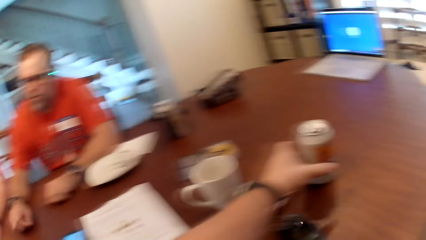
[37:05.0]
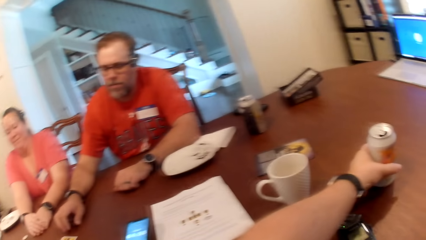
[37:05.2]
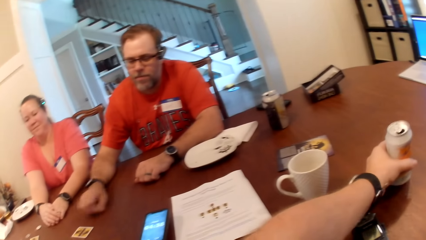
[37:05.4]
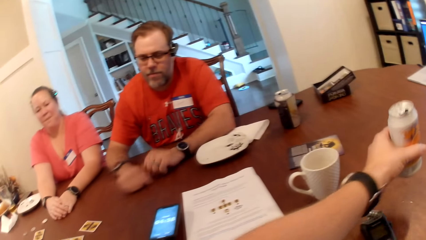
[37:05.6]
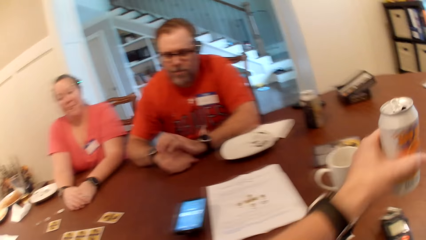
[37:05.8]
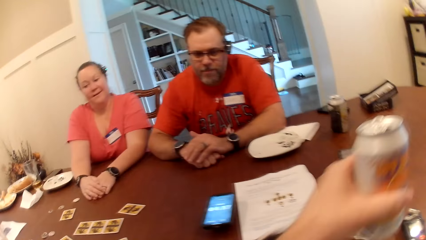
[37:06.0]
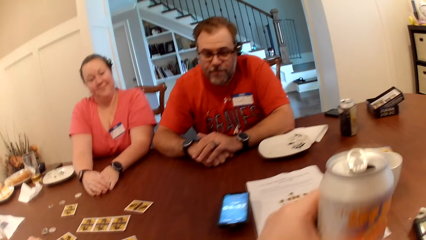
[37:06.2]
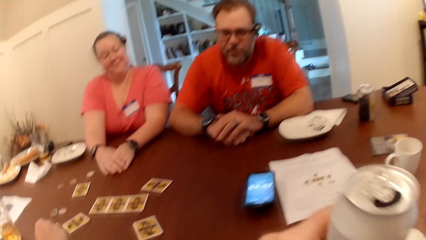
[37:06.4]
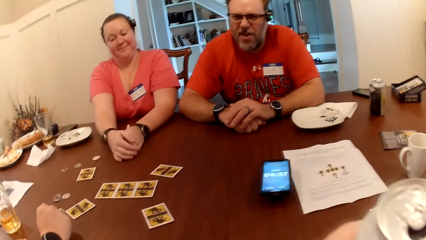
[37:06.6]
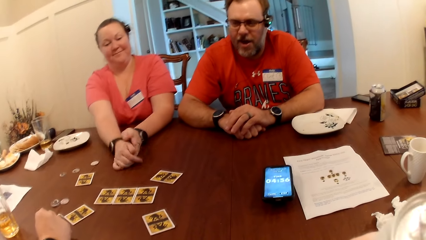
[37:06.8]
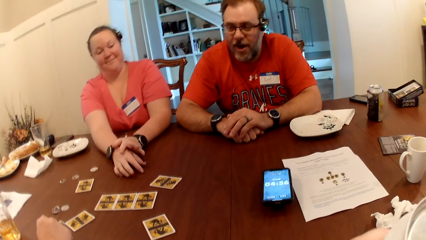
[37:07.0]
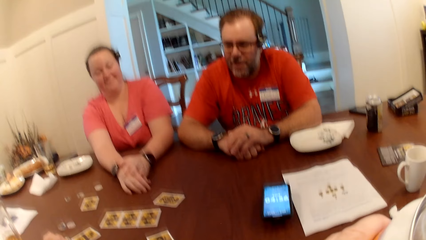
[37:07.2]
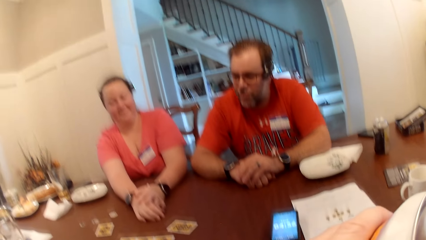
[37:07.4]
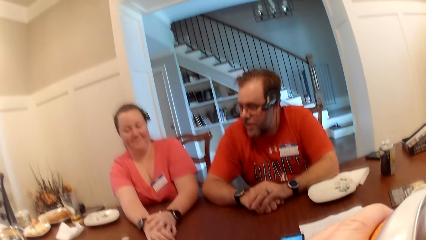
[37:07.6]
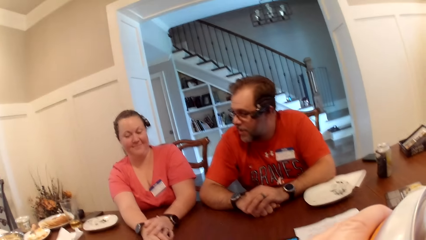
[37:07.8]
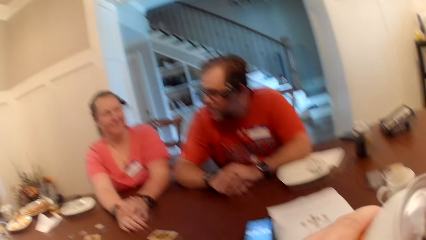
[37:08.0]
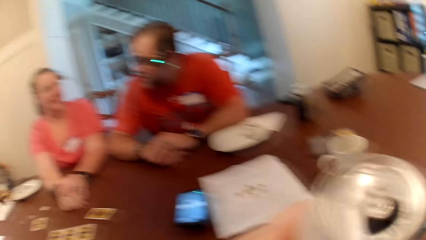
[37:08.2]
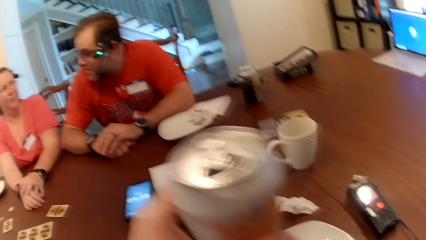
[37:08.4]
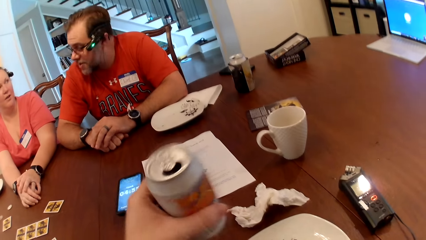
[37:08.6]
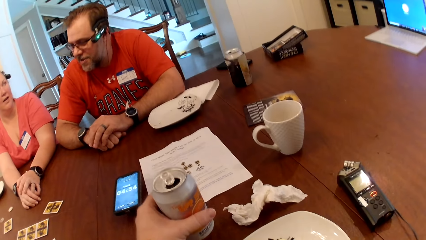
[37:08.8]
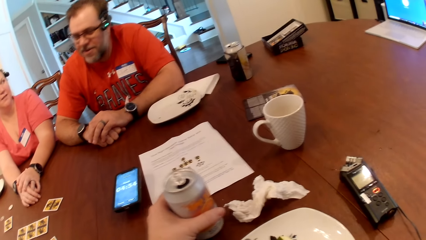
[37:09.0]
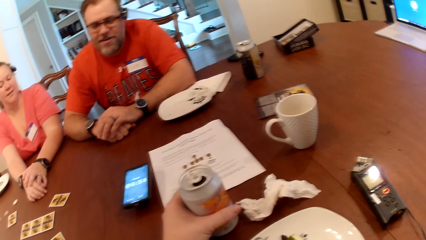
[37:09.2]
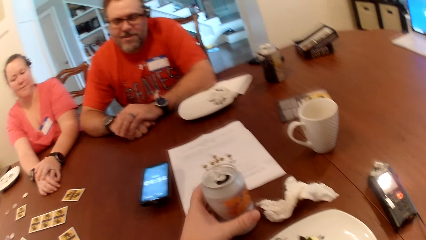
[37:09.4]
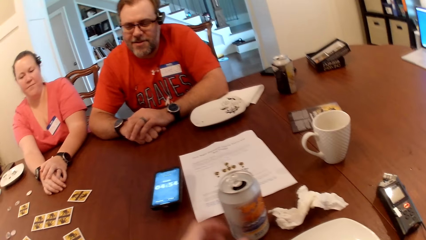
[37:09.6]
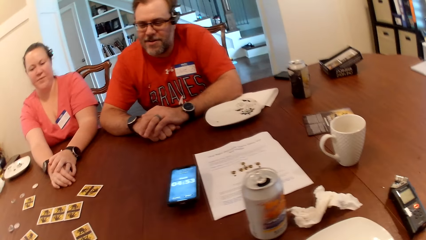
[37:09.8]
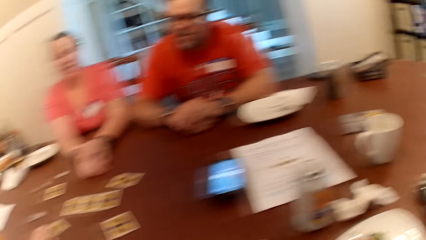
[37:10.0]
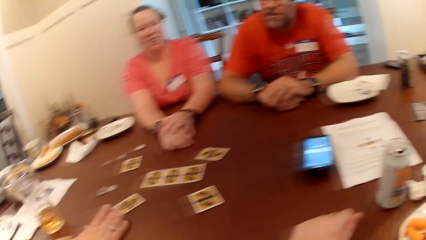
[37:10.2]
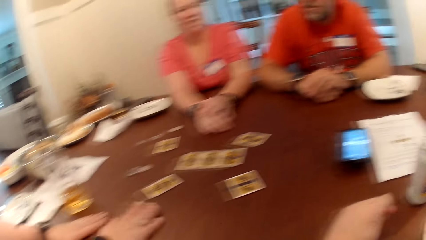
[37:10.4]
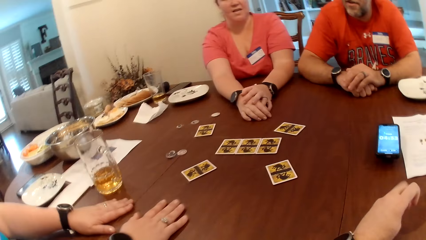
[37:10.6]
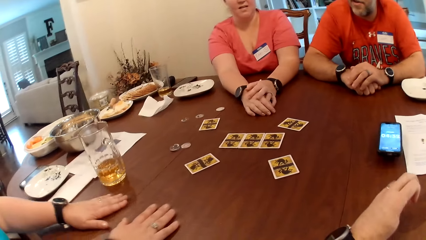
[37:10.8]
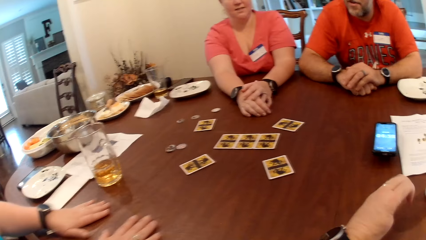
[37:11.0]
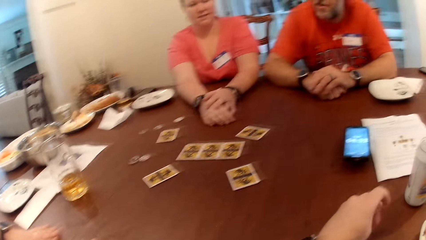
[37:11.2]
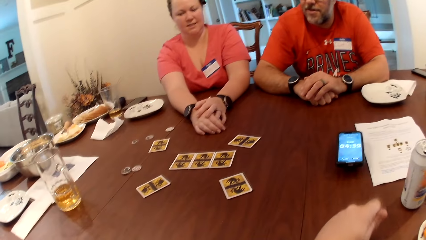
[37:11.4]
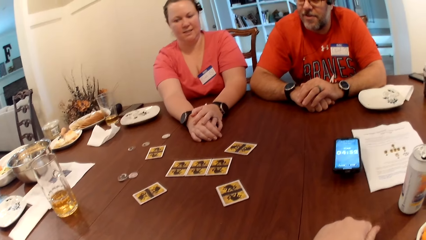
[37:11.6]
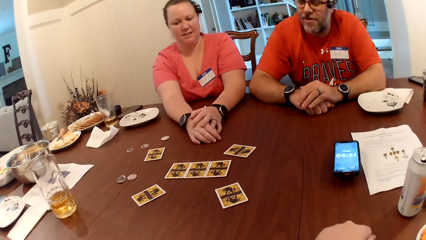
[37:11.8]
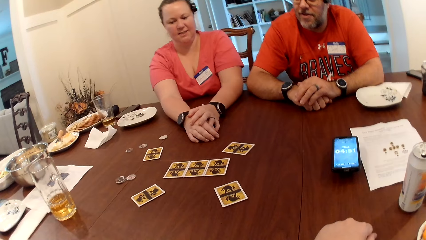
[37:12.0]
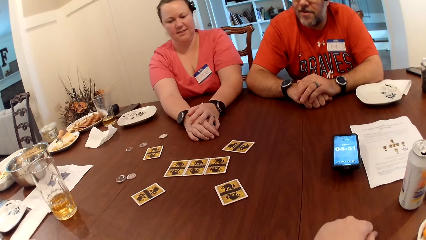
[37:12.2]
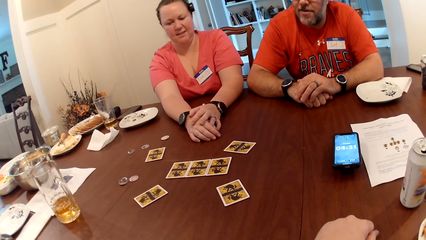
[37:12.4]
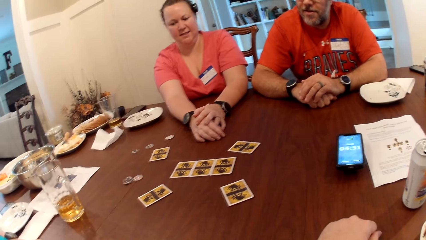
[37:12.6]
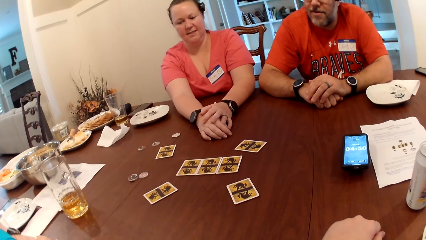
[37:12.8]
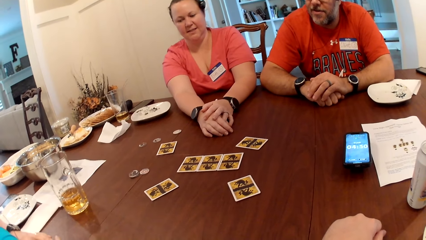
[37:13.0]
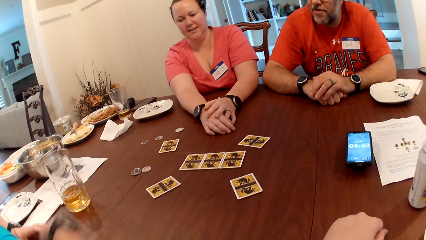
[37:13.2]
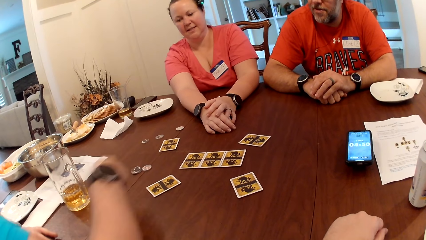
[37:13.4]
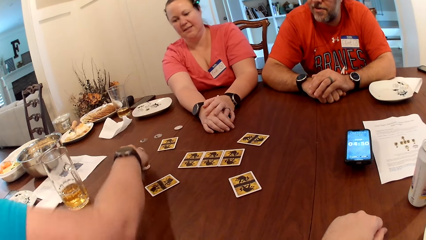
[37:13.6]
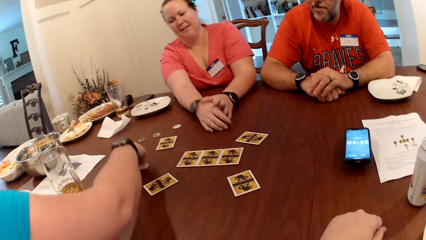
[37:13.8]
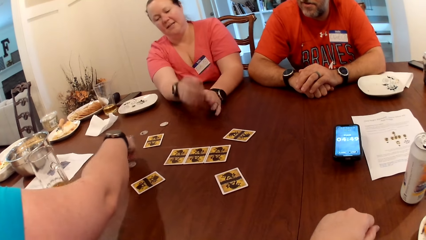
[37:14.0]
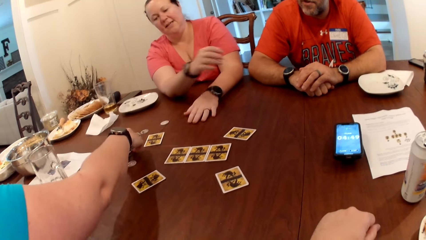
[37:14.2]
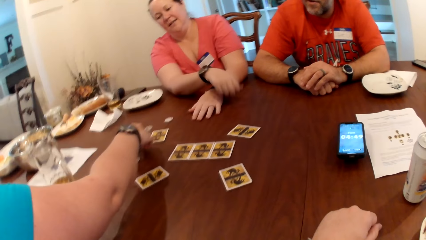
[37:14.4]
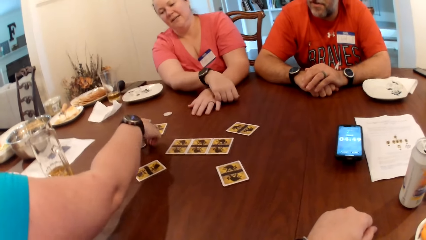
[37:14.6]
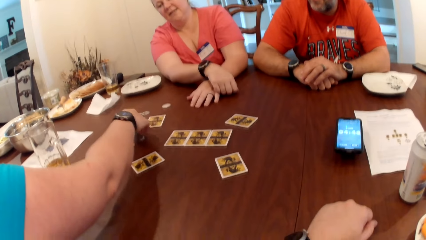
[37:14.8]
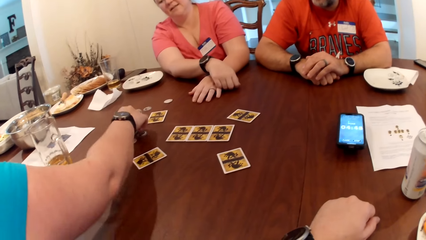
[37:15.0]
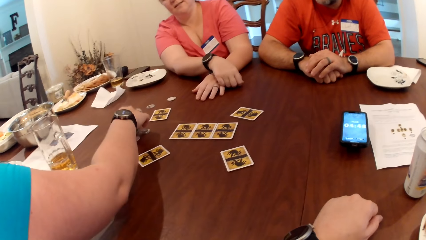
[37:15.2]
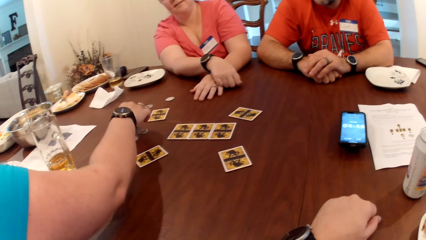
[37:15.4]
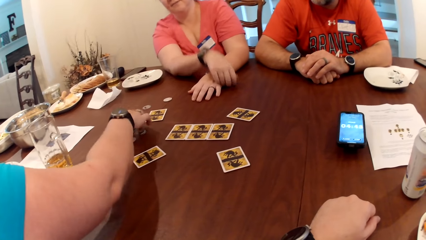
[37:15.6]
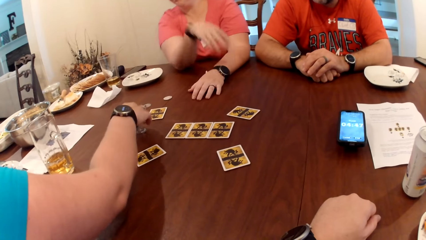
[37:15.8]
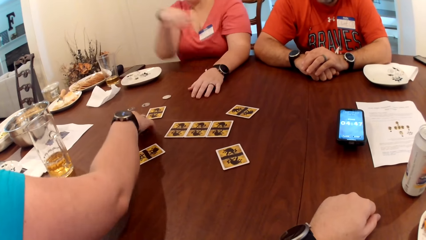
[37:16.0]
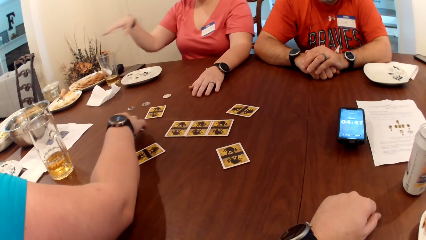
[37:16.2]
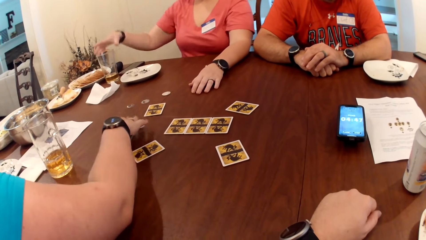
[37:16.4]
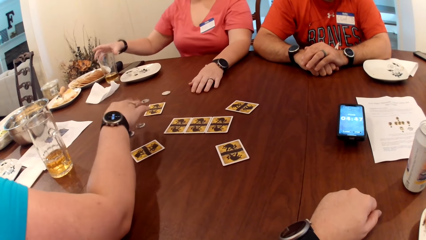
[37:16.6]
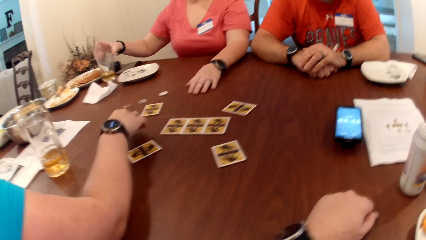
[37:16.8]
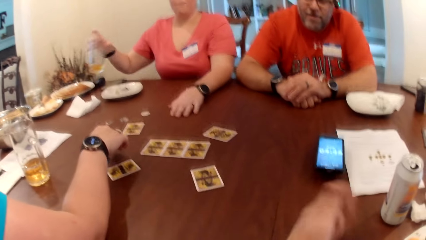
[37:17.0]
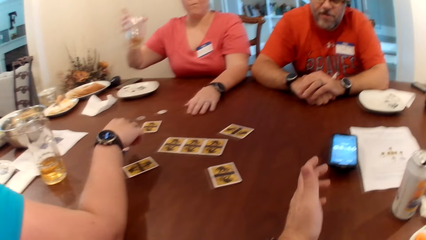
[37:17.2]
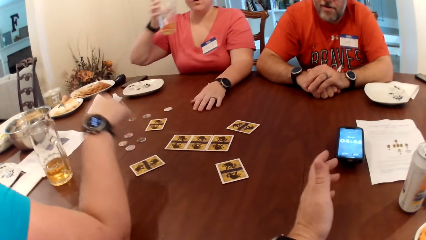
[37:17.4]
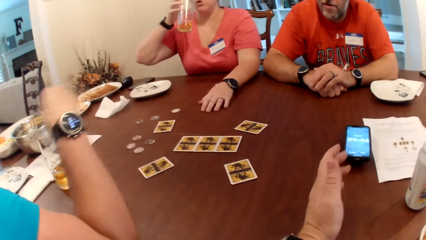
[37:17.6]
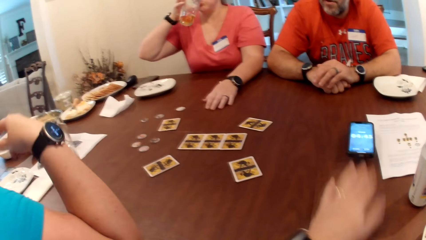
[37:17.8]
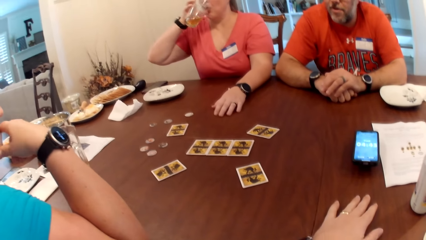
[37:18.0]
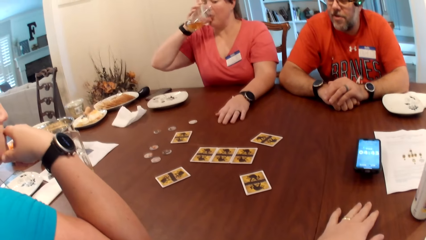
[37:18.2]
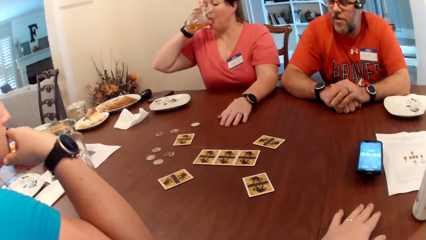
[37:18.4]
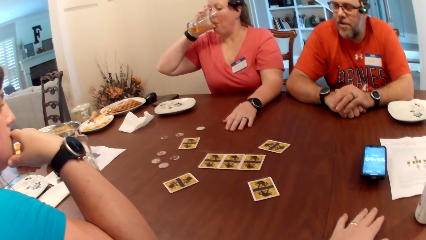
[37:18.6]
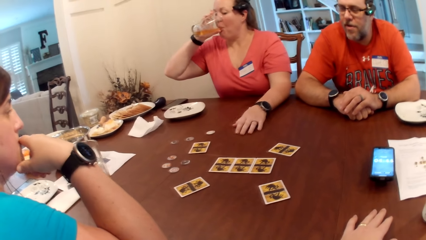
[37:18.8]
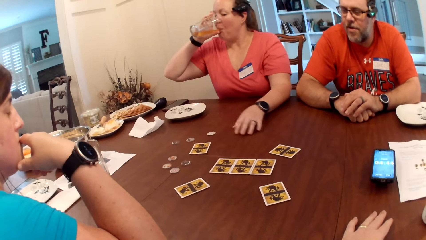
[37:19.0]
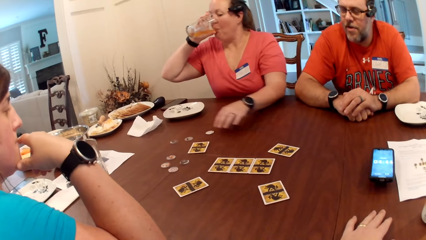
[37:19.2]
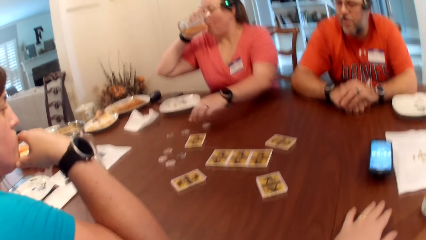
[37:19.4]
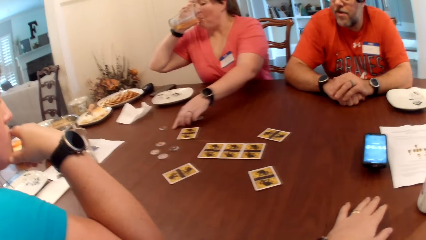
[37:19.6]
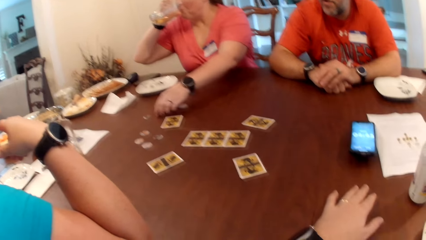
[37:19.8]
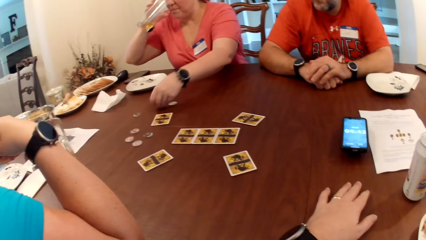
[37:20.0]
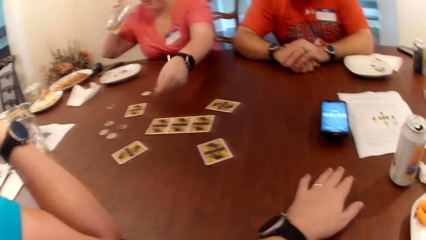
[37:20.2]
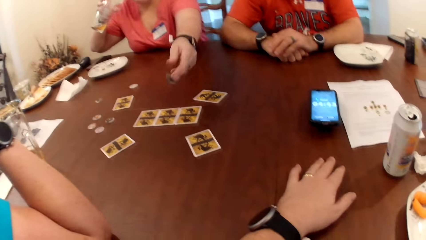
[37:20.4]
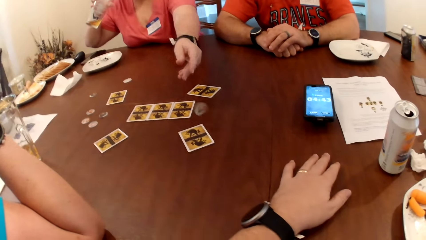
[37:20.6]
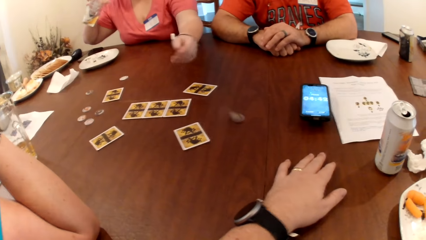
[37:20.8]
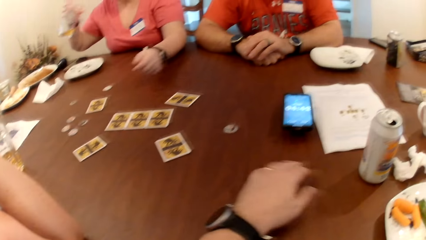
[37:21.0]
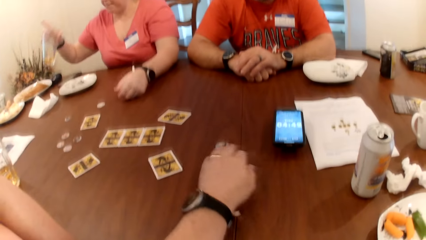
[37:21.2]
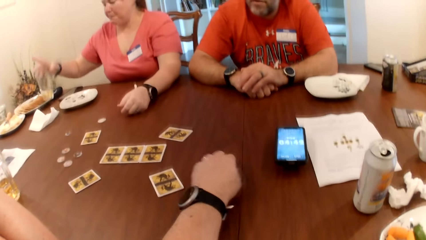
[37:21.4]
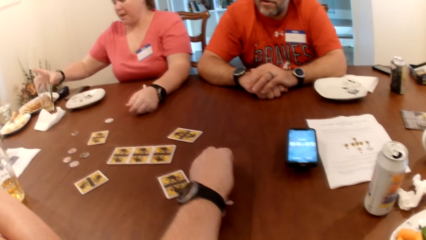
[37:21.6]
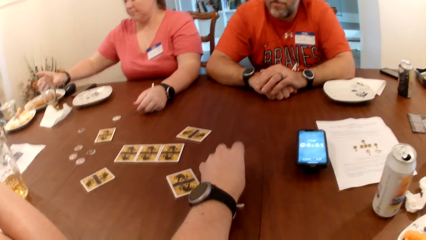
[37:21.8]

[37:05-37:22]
The camera wearer picks a can drink on the table with his left hand. He drinks the can drink in his left hand. He drops the can drink on the table with his left hand. A woman converses with the camera wearer. Another woman arranges some tokens on the table with her right hand. The first woman picks a glass cup on the table with her right hand. She drinks from the glass cup in her right hand. She picks a token on the table with her left hand. She throws the token on the table with her left hand. The camera wearer moves the token on the table with his left hand.
